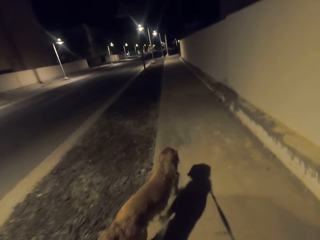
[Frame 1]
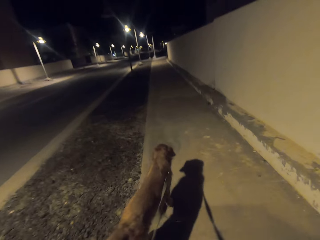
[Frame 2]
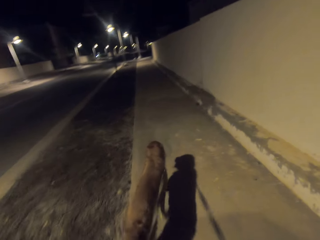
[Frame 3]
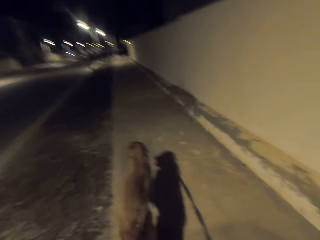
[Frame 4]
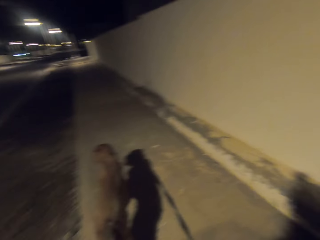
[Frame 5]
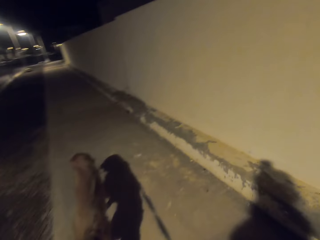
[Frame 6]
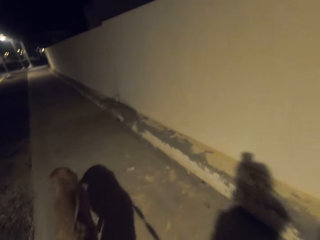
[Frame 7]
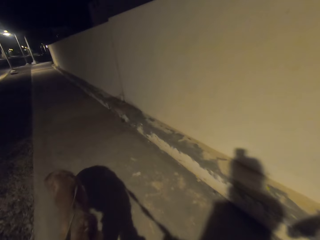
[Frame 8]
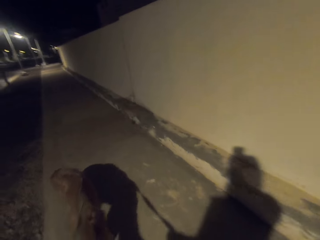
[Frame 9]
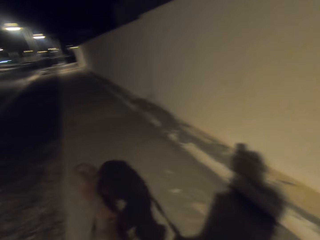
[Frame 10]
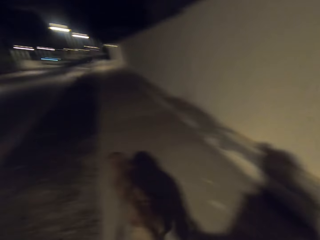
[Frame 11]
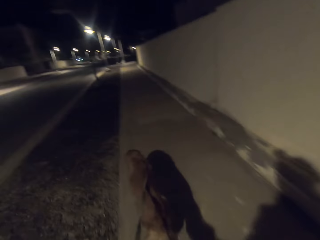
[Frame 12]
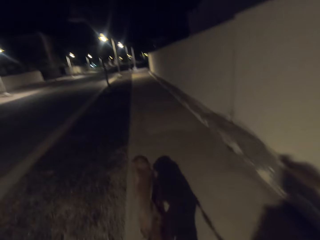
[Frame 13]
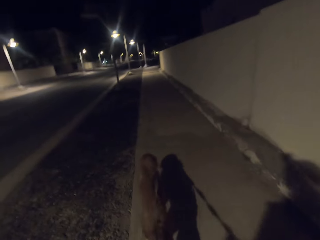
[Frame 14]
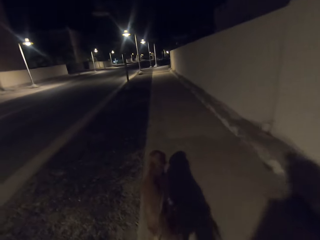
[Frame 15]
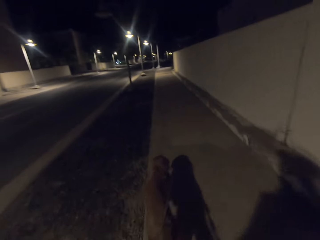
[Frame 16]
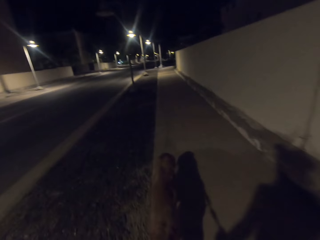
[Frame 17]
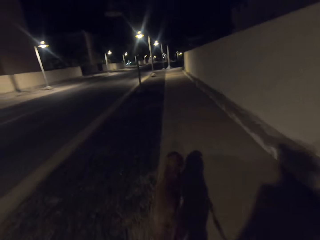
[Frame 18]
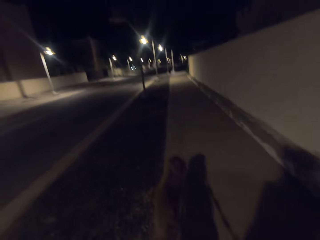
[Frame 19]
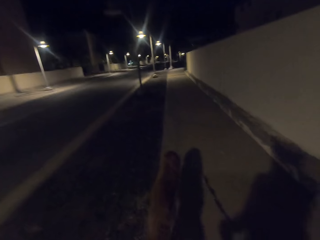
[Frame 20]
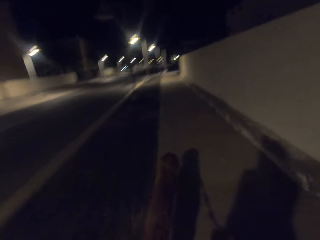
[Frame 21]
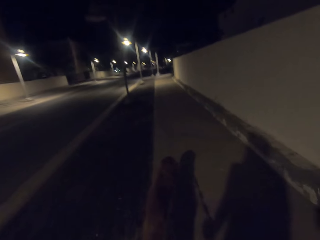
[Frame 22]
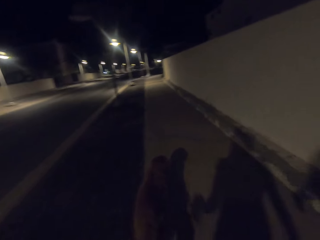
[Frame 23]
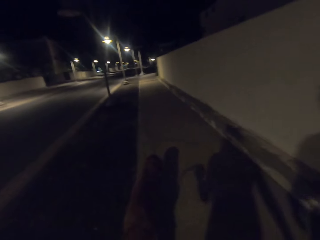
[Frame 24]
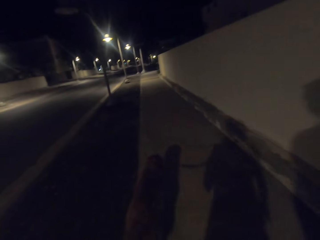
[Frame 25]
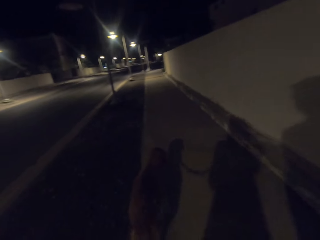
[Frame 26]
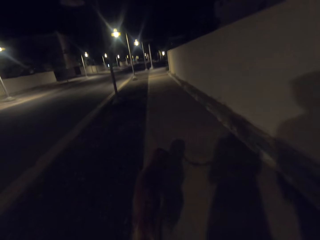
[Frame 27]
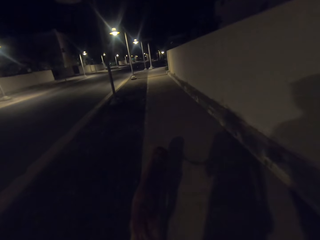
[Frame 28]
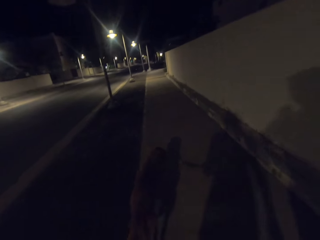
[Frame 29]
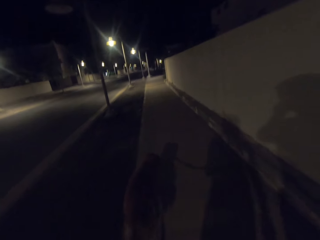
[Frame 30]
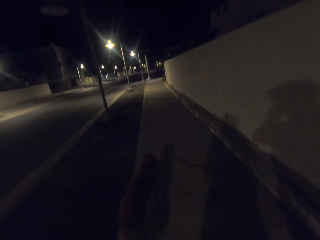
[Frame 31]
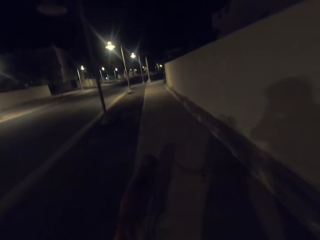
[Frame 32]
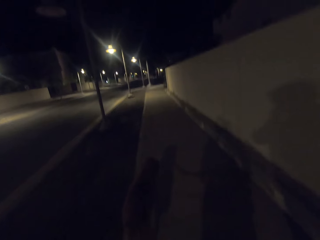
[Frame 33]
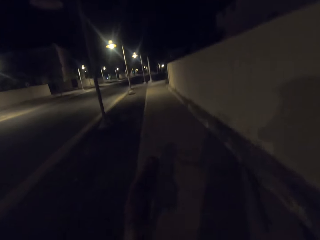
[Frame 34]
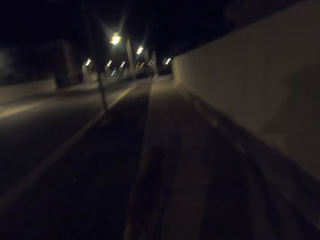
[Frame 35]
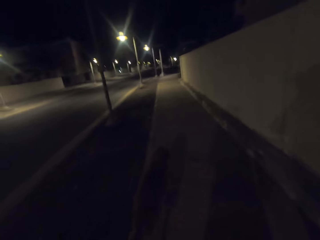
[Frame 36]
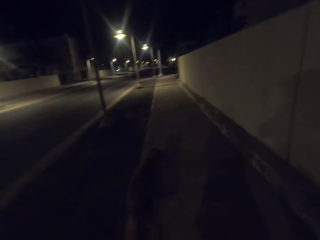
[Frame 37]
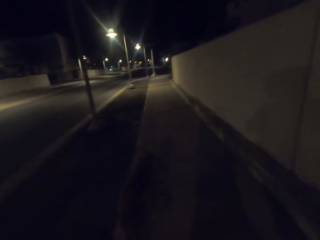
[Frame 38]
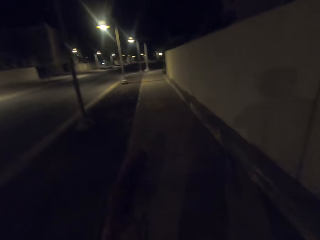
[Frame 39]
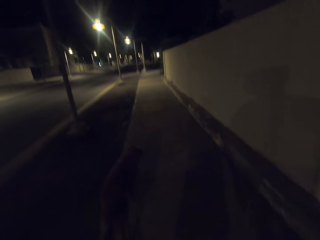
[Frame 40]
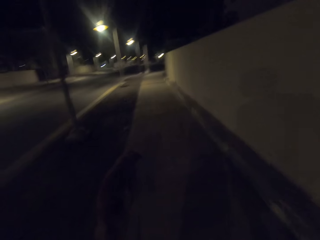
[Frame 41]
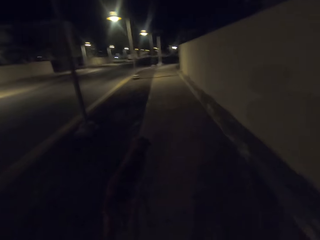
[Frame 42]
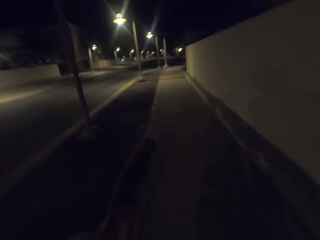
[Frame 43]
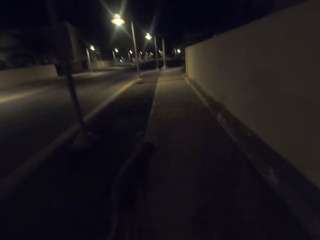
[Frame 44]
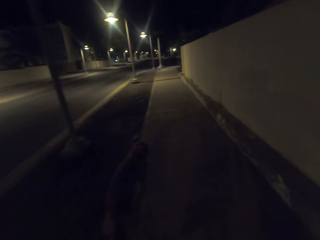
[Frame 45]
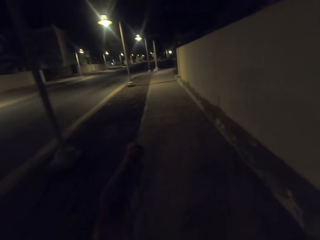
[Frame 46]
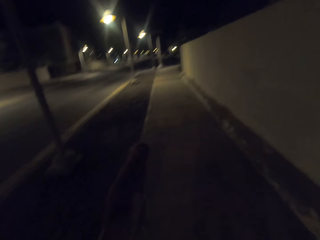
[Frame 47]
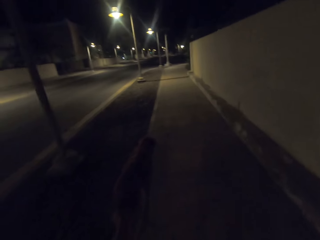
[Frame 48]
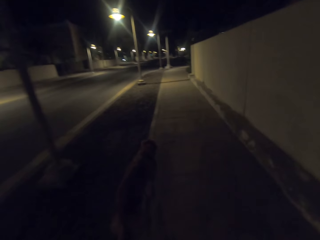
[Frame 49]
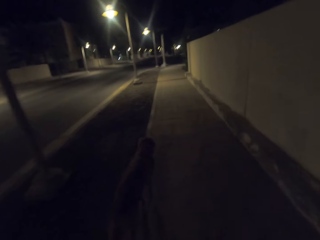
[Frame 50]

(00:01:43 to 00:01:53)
The camera wearer walks the dog on the sidewalk. They talk to a man.

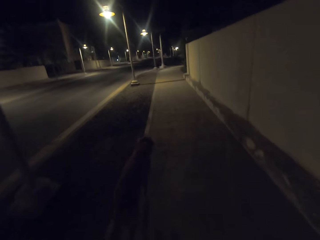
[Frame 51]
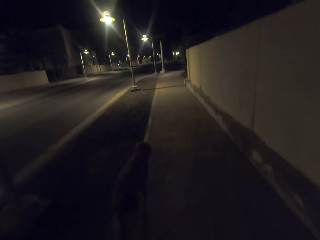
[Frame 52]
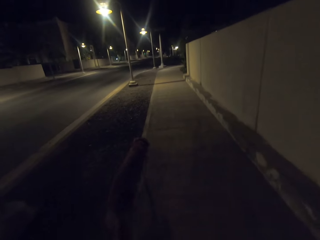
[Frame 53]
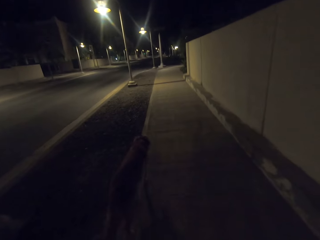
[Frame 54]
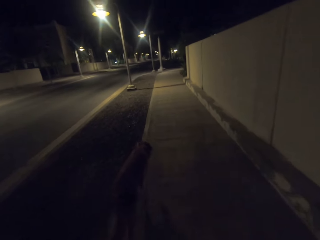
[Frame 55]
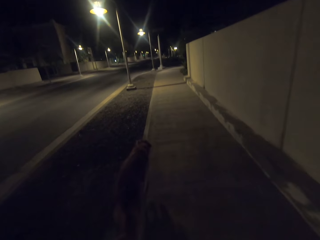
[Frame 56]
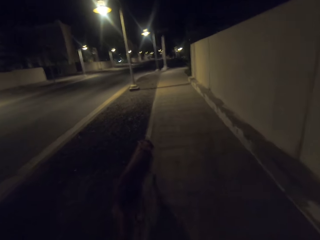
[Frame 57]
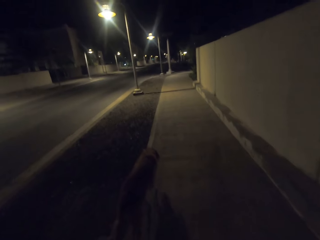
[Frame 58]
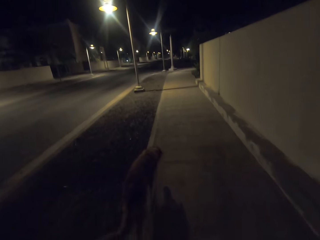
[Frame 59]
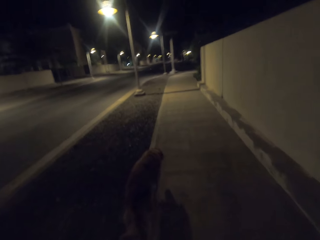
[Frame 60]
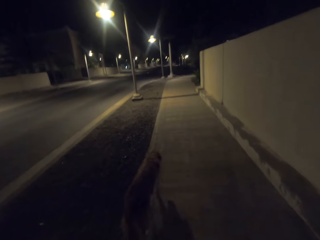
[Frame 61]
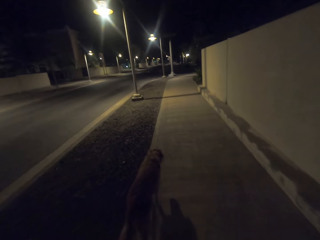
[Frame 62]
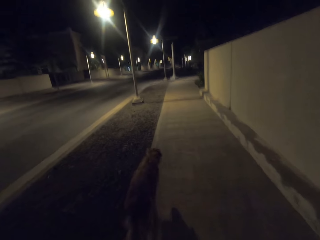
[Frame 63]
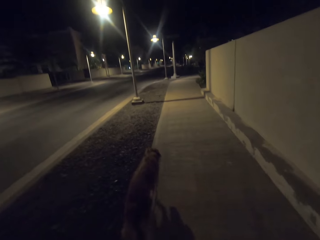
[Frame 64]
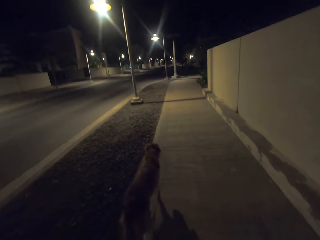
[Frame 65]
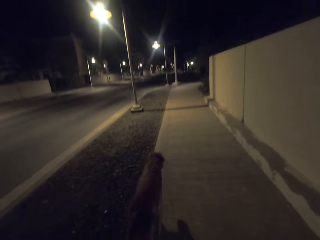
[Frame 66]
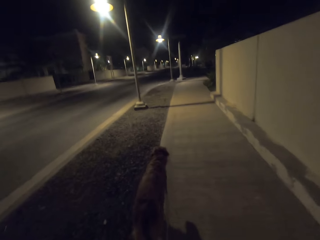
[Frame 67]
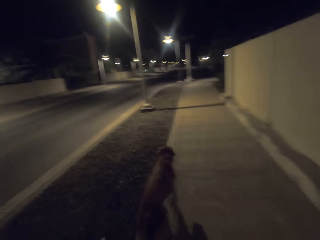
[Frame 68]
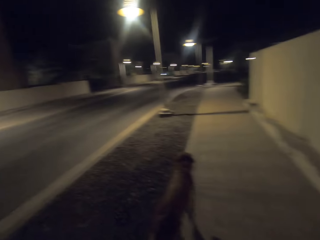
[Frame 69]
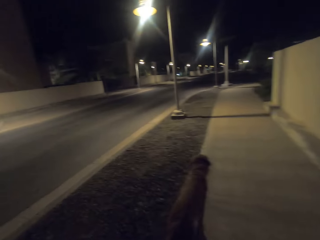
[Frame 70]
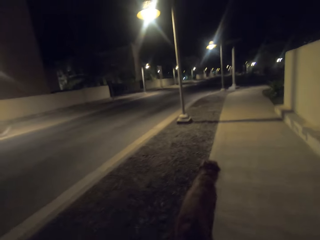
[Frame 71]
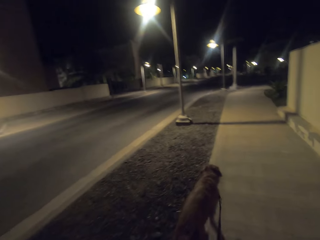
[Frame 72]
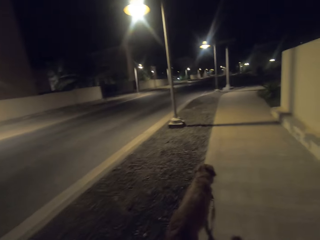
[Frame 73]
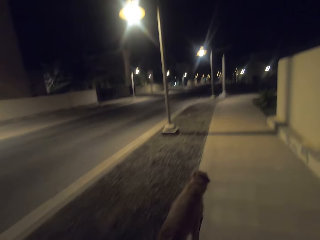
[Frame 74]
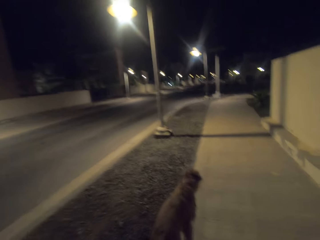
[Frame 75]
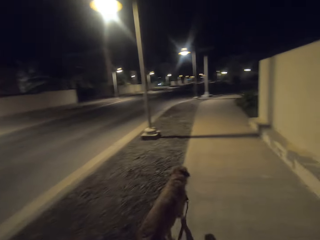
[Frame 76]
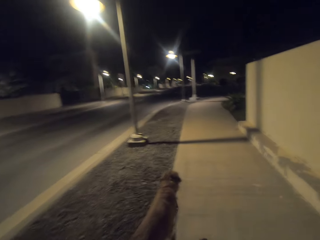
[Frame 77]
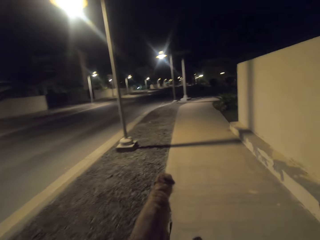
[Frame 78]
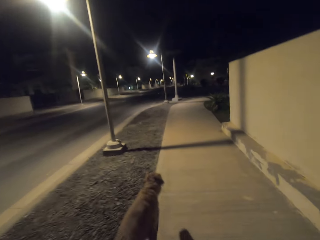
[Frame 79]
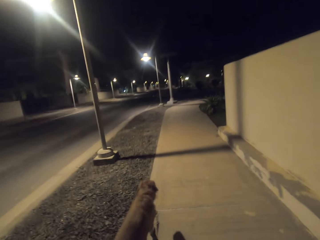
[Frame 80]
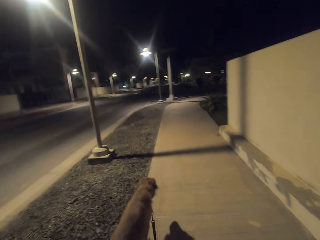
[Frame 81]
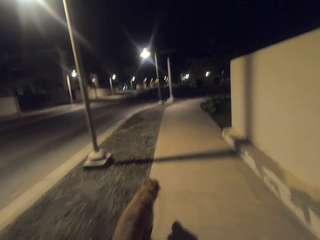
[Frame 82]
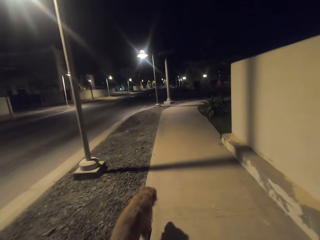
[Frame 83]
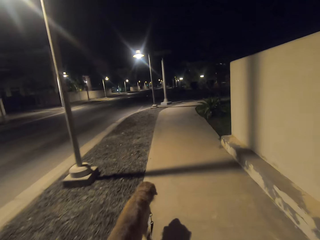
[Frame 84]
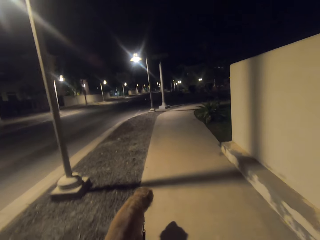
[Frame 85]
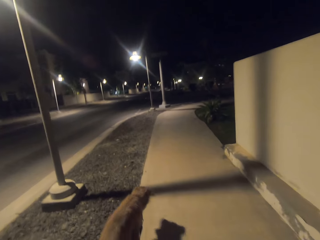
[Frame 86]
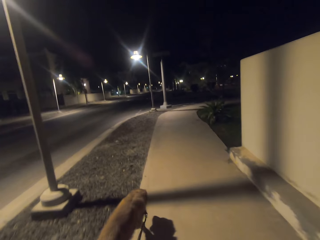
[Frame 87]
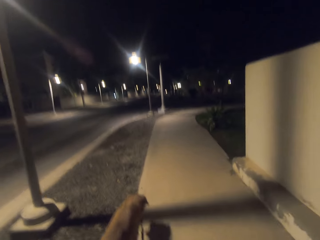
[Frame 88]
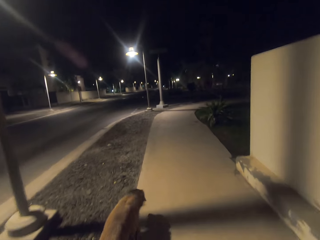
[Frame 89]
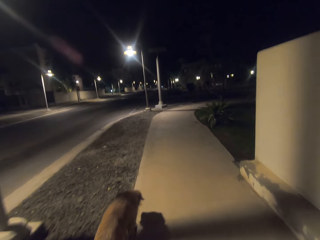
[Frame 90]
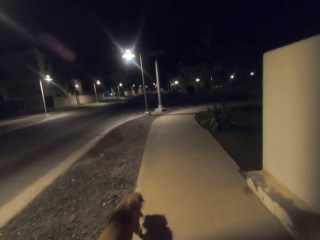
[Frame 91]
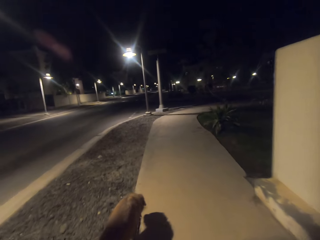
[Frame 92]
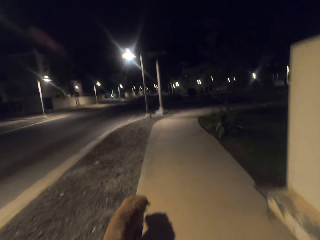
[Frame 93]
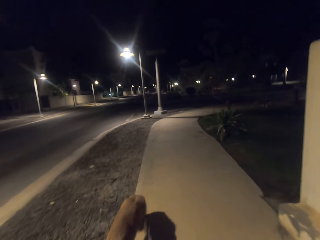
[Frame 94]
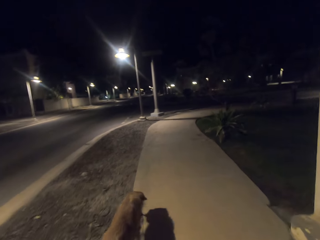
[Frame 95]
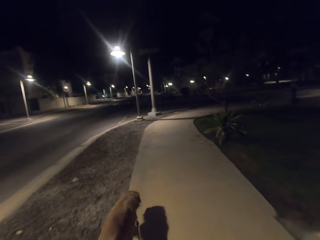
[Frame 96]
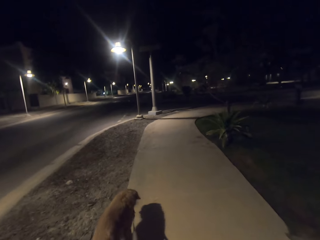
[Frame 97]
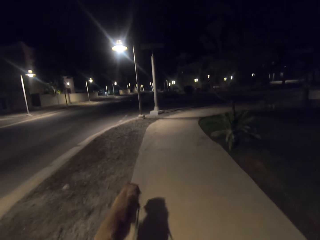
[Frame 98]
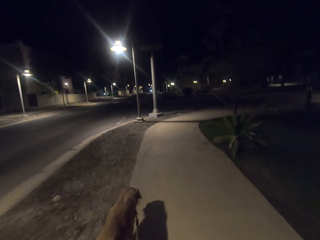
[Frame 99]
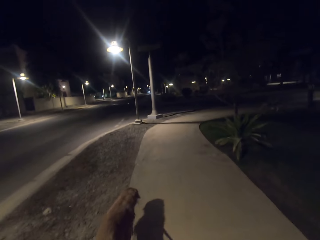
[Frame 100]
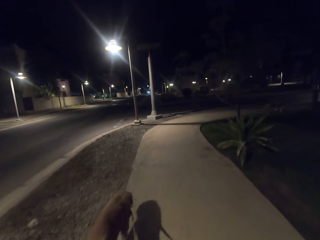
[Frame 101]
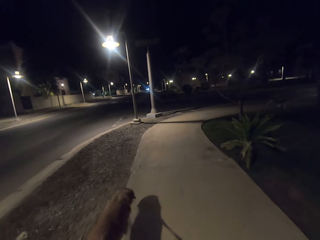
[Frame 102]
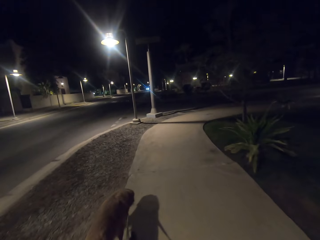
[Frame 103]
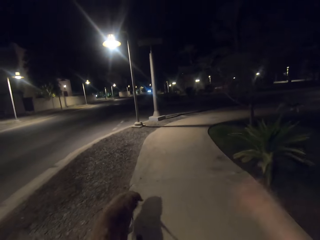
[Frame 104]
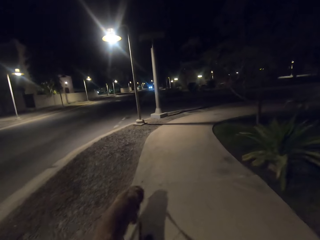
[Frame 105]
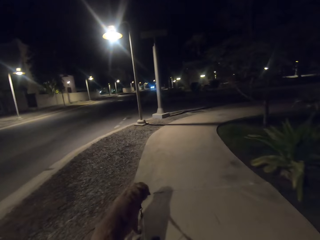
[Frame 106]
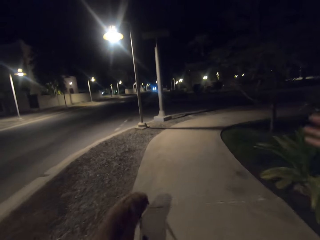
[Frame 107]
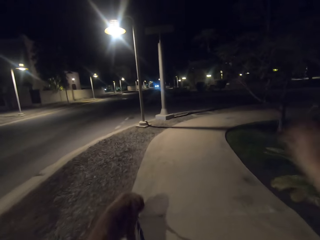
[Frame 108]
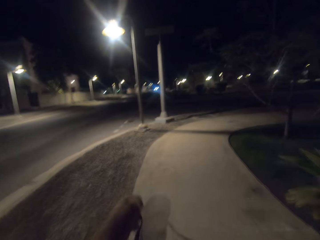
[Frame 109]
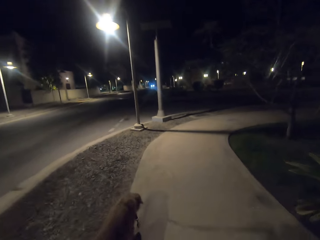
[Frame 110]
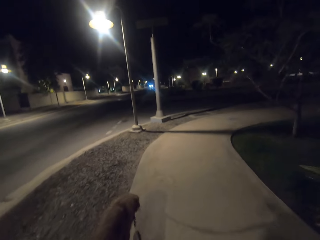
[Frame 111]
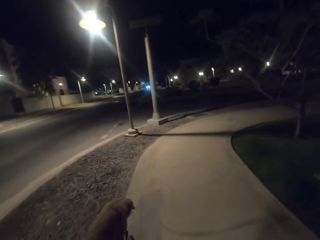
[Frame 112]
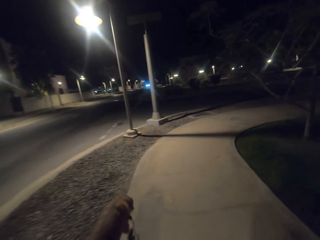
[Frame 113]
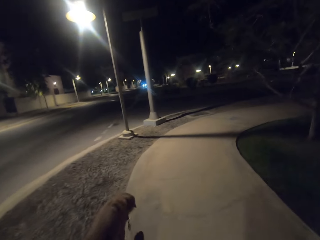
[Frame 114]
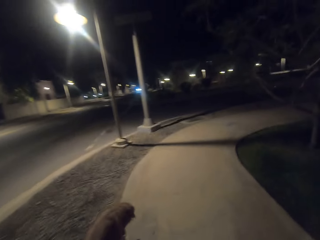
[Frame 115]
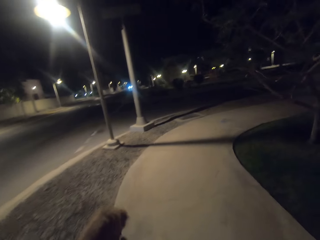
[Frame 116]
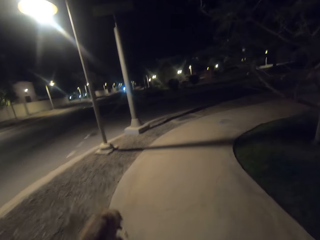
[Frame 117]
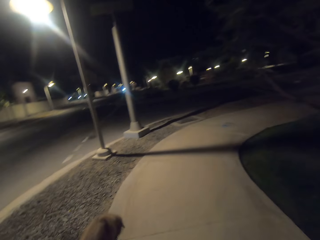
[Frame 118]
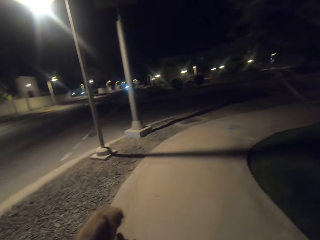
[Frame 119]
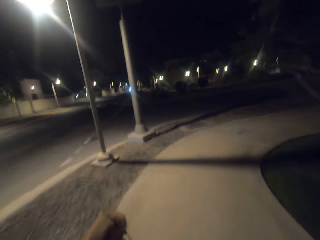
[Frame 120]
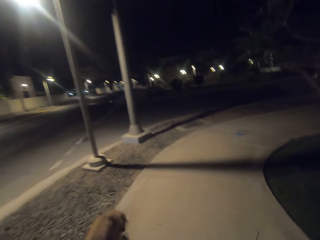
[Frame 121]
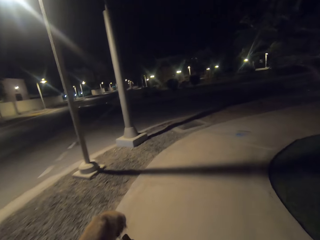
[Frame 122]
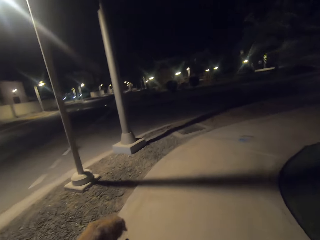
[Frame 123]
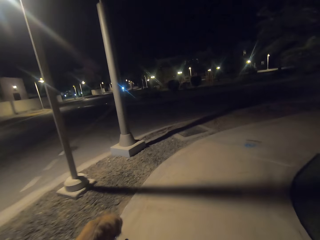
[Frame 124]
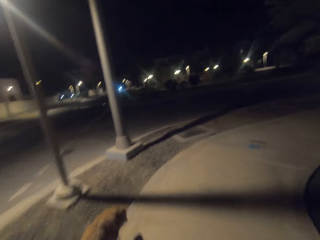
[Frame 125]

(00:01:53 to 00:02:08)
The camera wearer walks towards the street lights. They walk the dog on the sidewalk. They talk to a man. They follow the dog.
